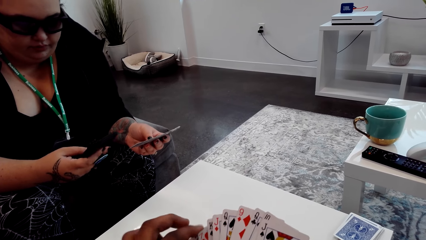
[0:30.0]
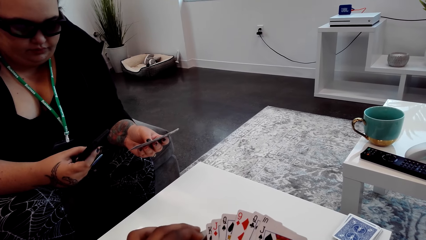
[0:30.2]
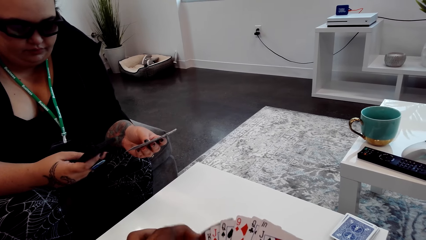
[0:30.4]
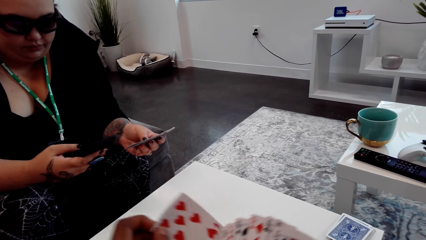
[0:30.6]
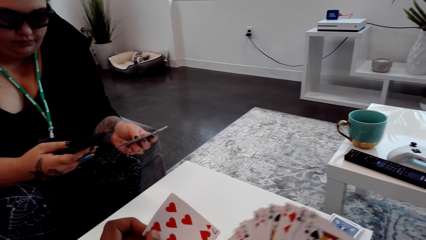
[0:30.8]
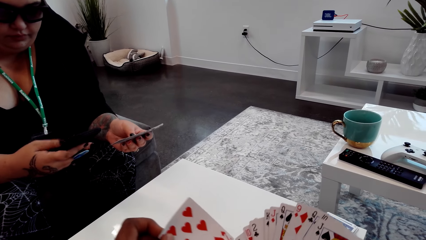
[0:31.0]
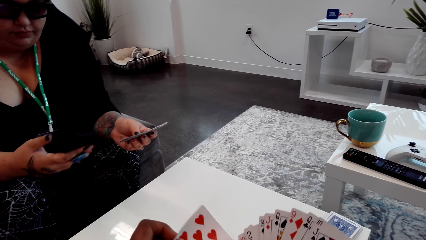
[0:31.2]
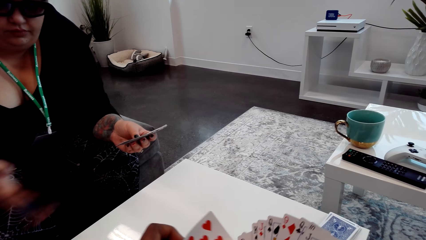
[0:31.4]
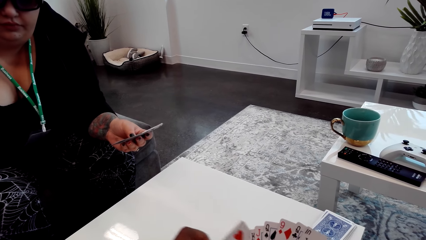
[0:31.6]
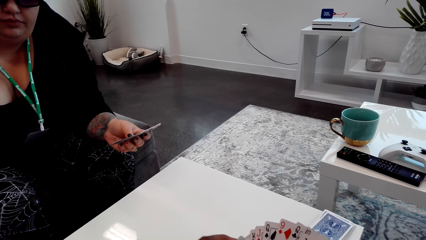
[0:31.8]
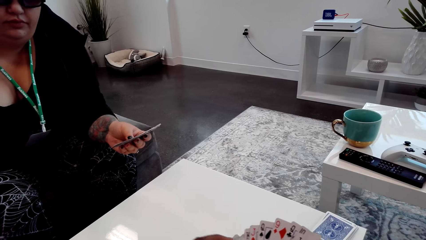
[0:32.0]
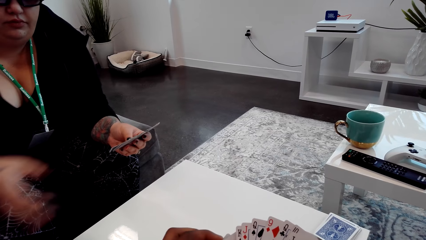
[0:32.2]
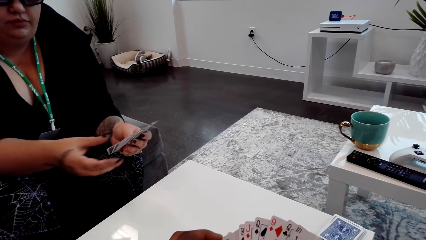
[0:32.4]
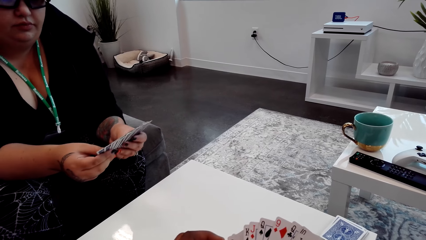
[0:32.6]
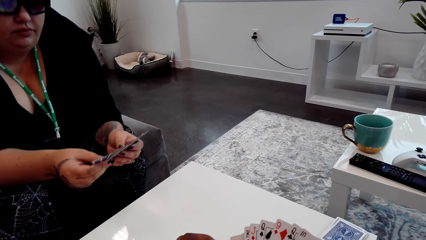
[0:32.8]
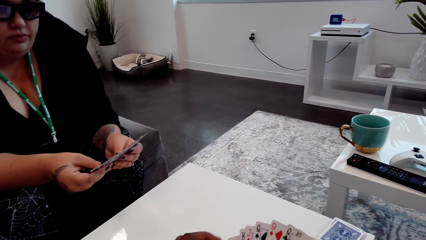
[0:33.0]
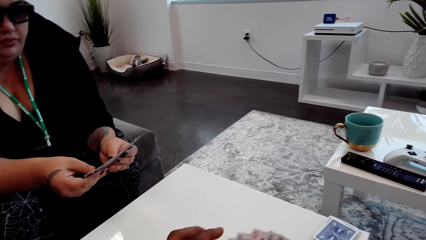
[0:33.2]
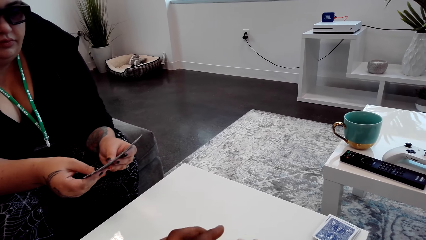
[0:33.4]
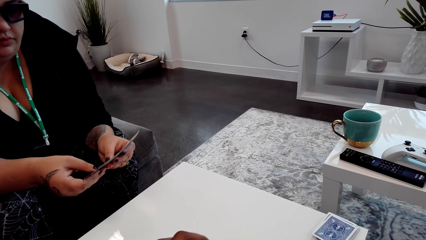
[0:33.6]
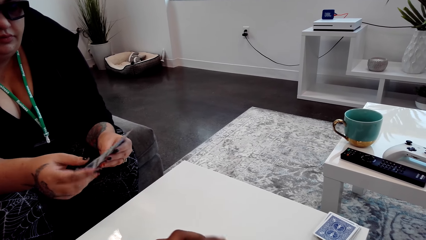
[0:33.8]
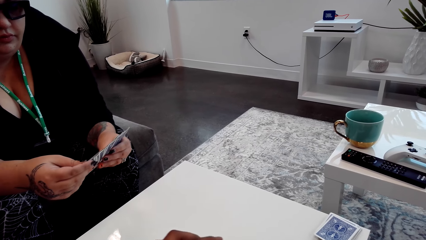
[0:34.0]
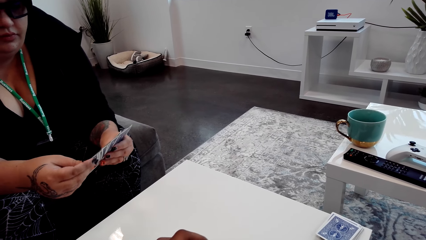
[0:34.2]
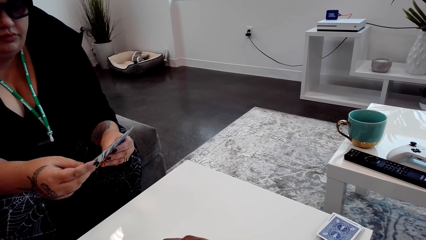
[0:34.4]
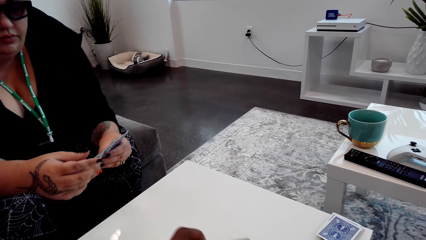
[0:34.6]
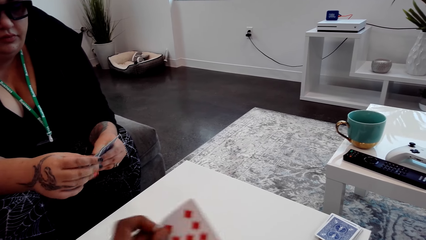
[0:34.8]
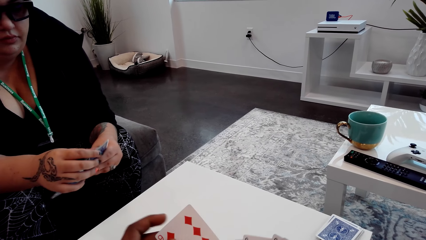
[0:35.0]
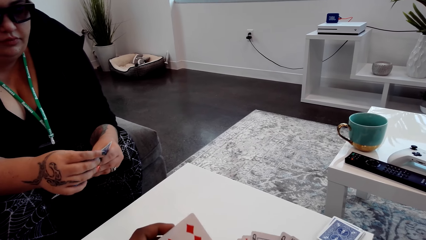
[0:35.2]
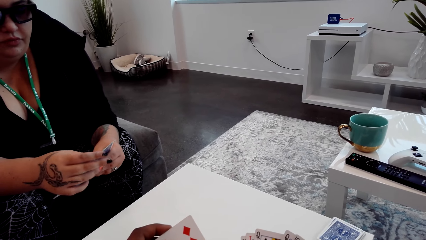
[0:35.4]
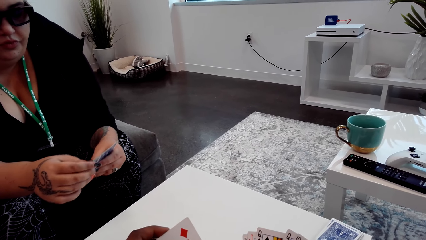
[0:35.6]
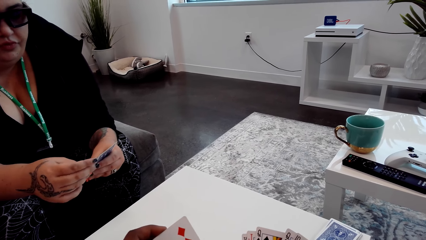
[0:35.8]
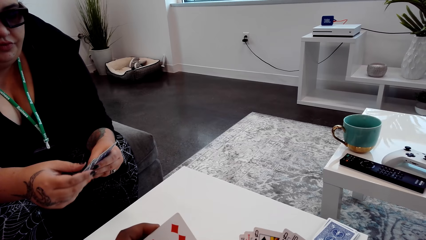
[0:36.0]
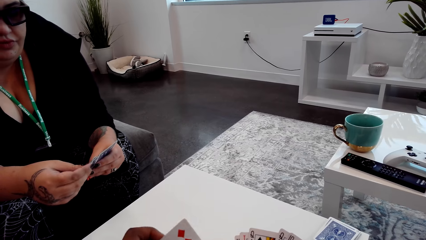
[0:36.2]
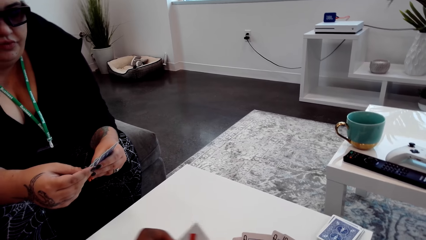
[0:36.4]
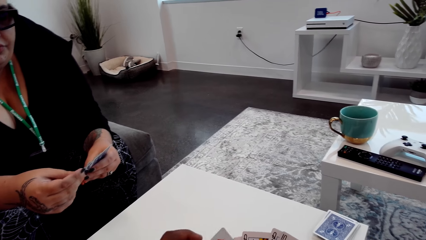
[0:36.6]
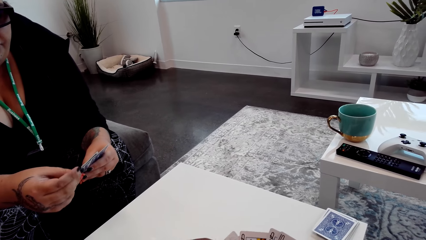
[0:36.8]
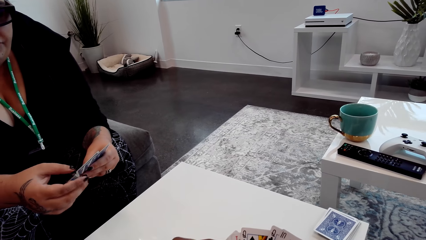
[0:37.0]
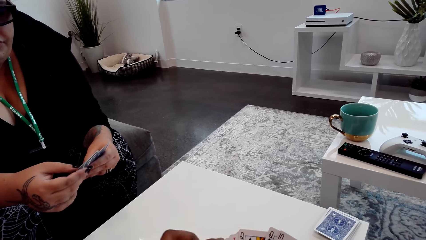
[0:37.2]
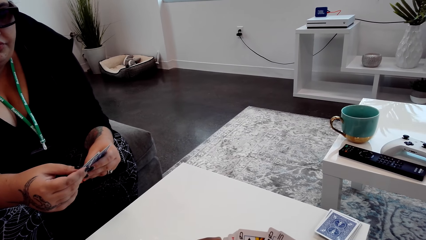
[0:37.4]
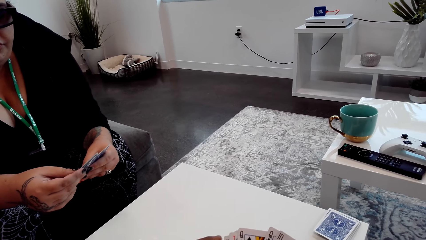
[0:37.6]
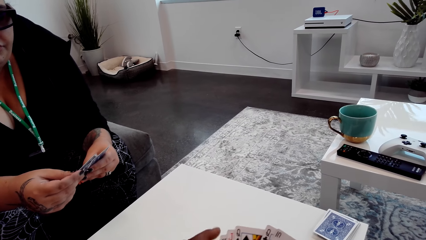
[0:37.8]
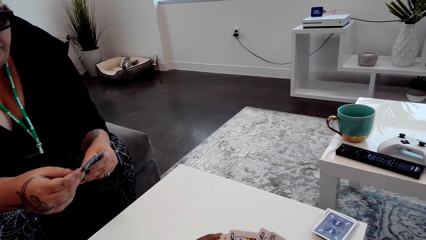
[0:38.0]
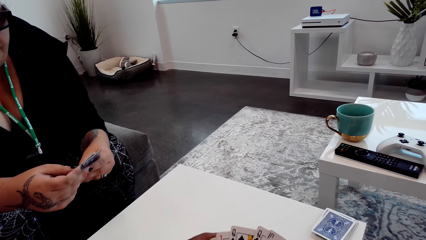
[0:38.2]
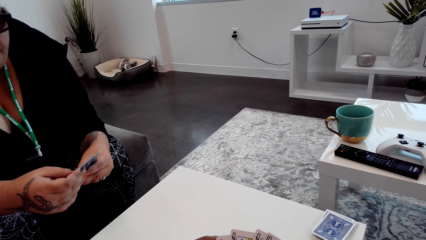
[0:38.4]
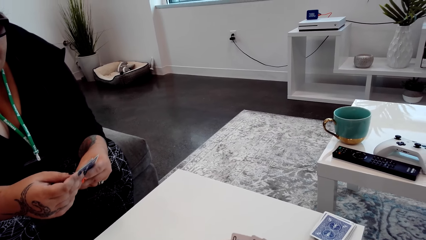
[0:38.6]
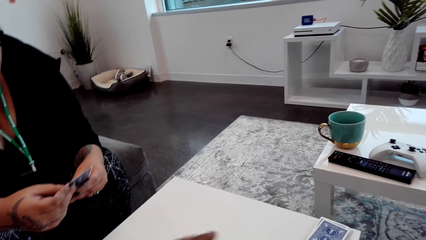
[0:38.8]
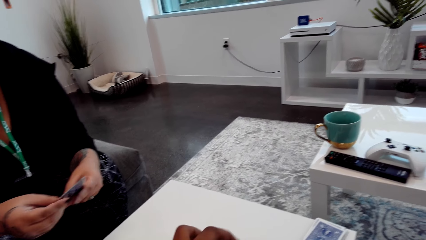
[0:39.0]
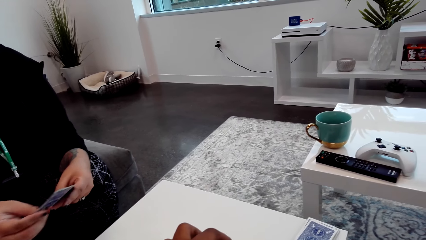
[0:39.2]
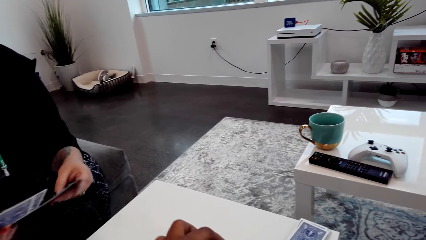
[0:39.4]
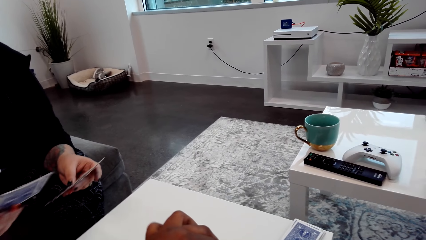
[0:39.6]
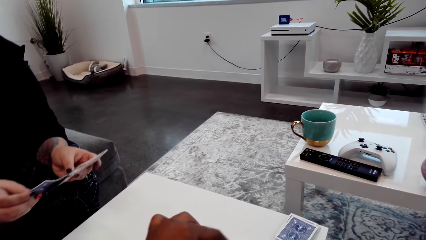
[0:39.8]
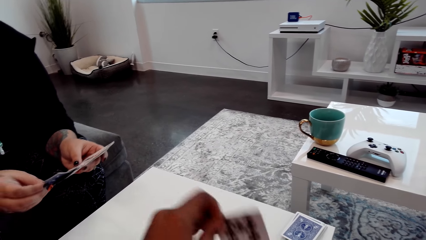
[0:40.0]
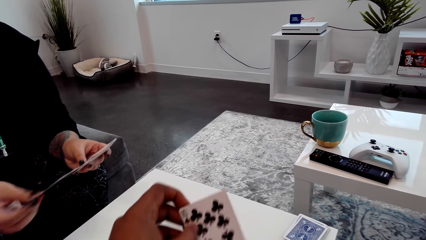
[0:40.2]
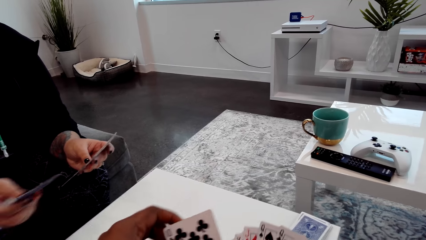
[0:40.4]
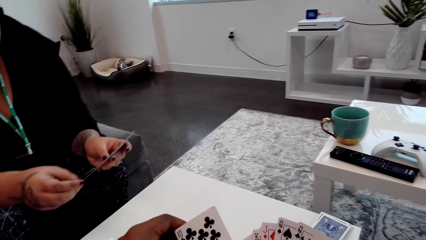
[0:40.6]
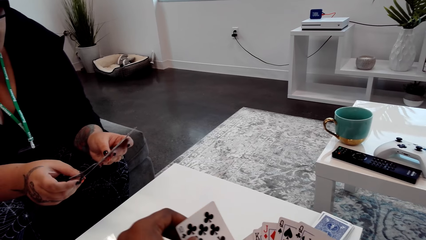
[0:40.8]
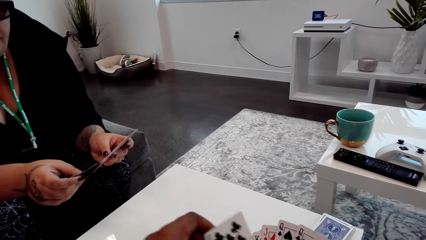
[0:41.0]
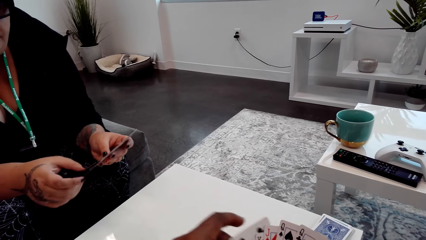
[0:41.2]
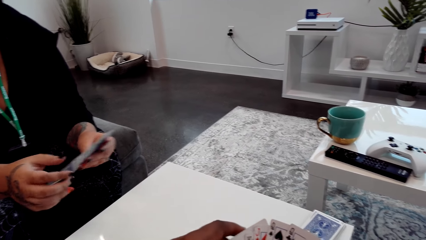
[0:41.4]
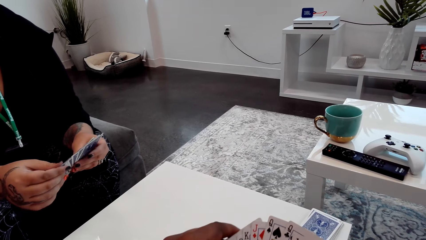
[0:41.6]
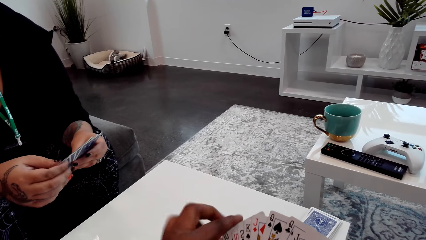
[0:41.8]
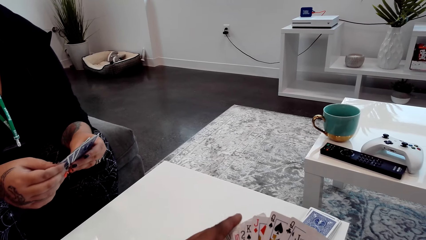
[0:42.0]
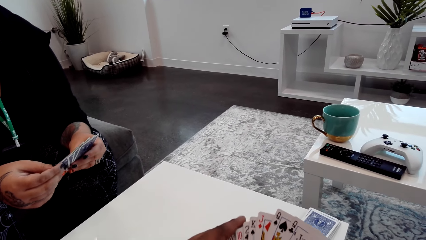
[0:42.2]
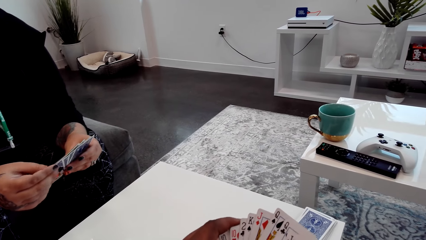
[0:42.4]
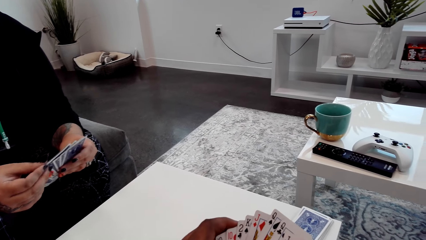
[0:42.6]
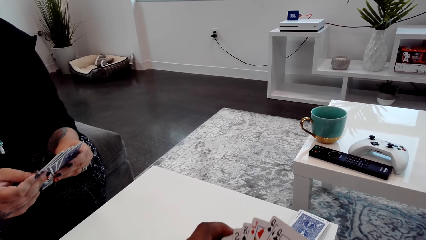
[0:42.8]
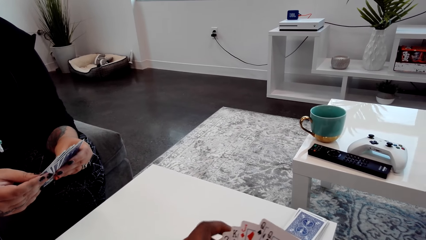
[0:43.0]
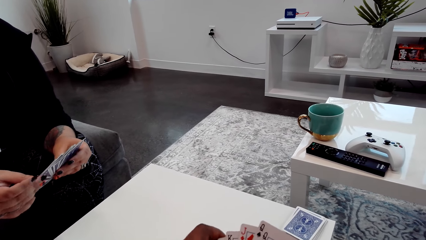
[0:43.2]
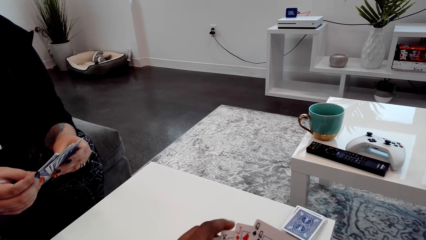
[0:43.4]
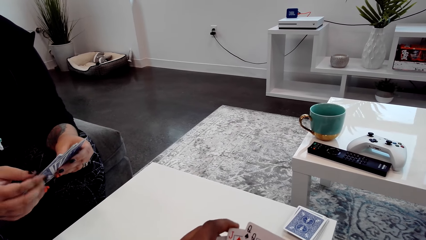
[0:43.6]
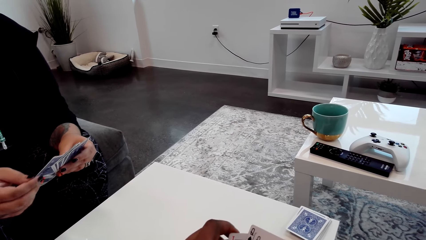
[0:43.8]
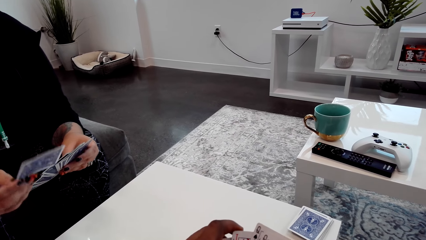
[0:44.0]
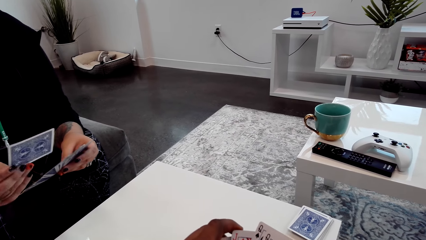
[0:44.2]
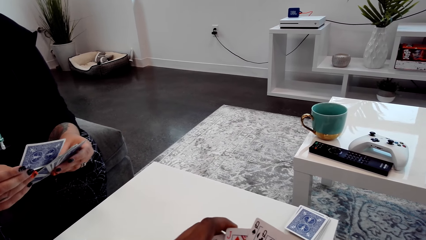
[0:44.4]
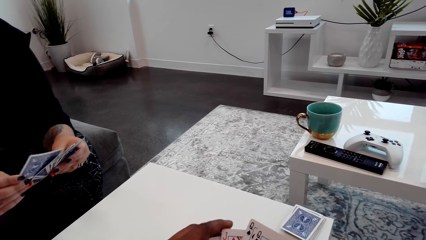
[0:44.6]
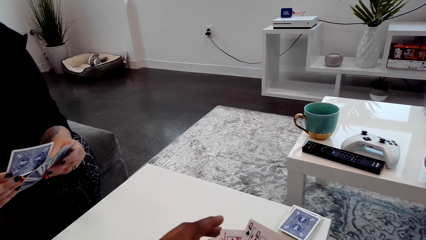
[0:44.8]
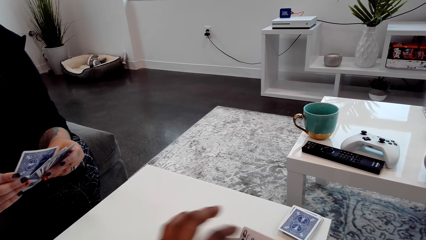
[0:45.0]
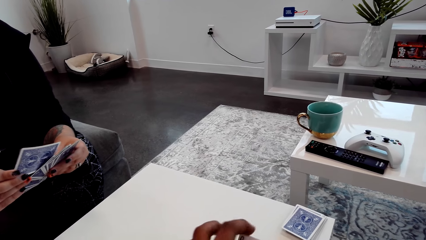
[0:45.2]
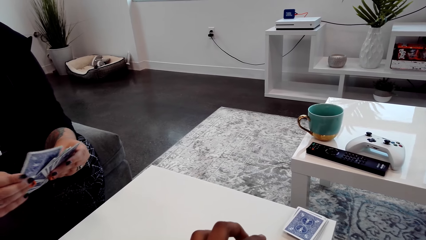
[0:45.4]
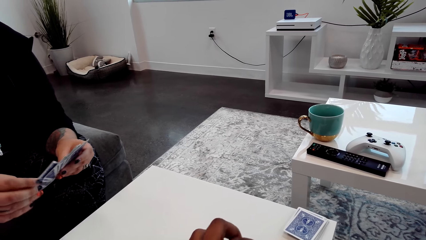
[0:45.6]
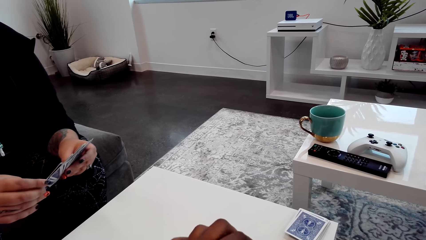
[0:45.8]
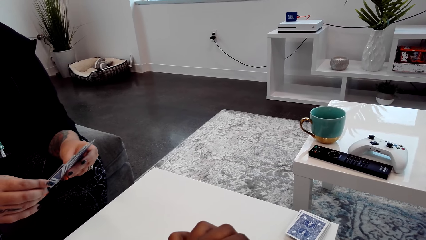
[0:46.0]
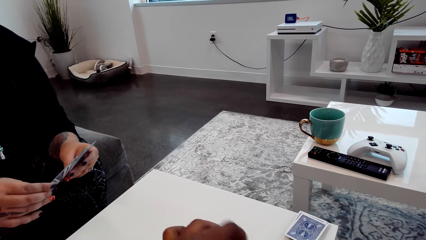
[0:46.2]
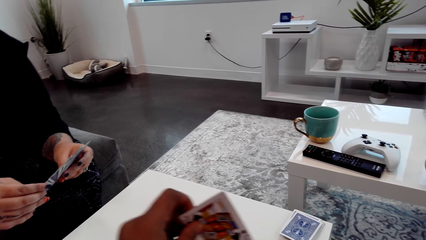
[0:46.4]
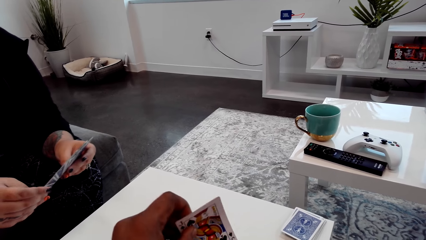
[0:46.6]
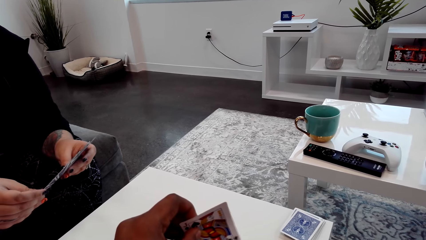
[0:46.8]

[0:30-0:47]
The camera wearer removes a card from the other cards. They return the cards in the other cards. They play a card game with a person. They remove another card from the other cards. They return the cards in the other cards. They remove another card from the other cards.
